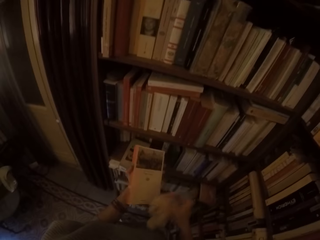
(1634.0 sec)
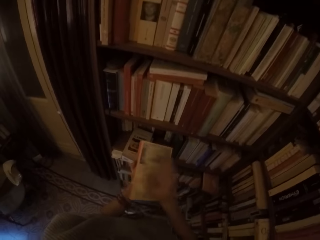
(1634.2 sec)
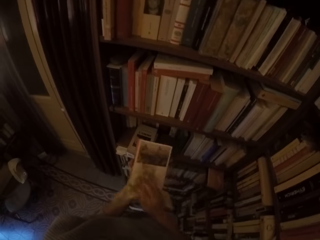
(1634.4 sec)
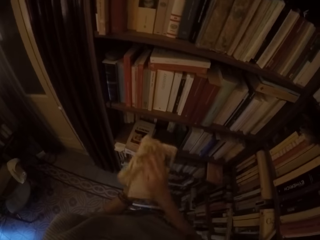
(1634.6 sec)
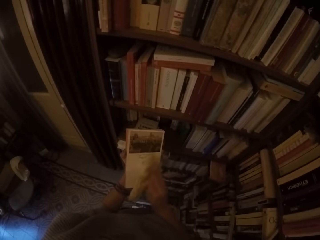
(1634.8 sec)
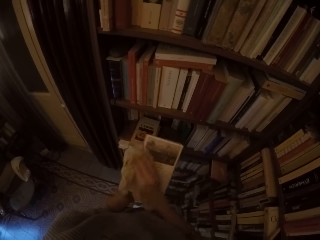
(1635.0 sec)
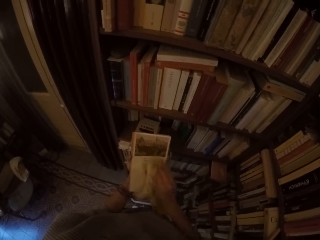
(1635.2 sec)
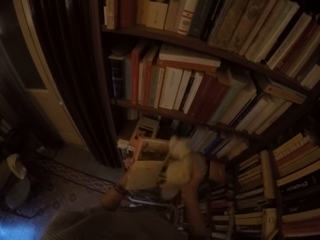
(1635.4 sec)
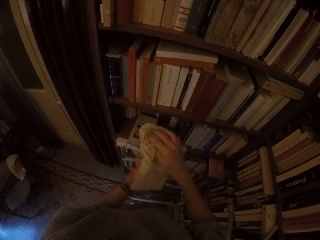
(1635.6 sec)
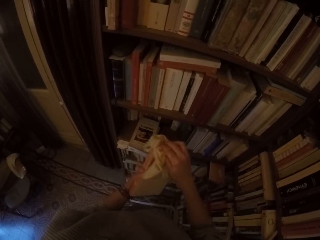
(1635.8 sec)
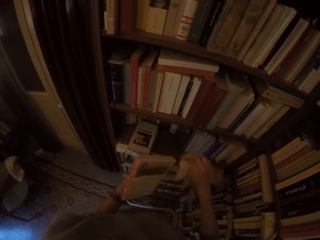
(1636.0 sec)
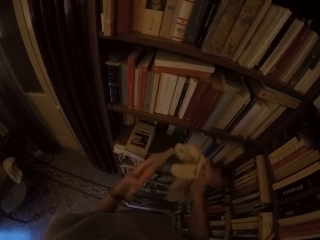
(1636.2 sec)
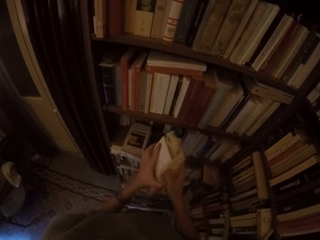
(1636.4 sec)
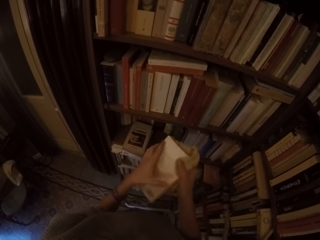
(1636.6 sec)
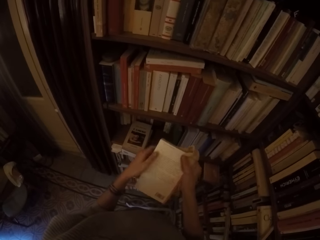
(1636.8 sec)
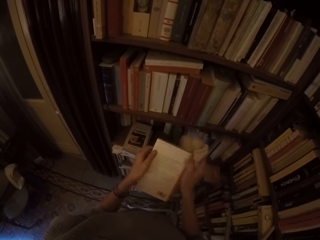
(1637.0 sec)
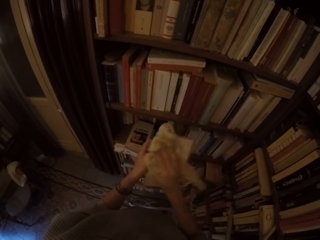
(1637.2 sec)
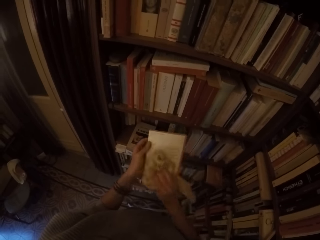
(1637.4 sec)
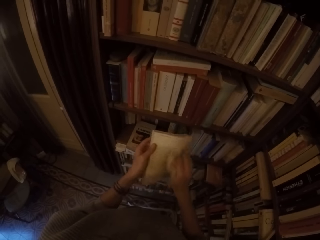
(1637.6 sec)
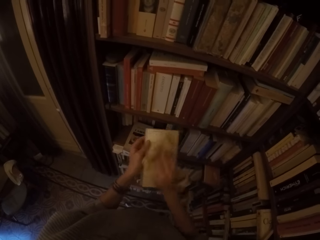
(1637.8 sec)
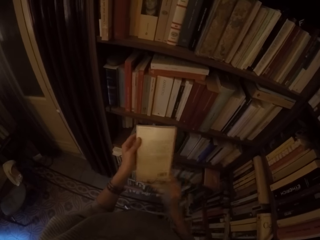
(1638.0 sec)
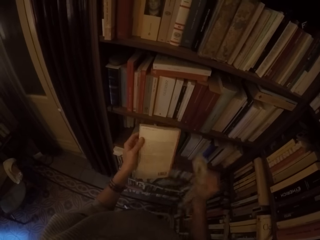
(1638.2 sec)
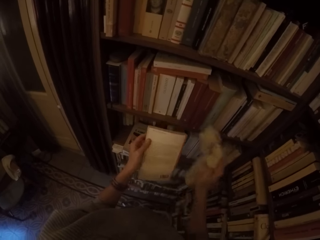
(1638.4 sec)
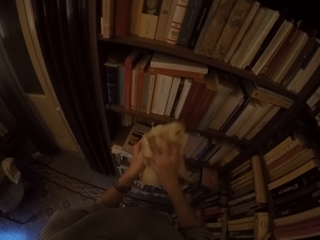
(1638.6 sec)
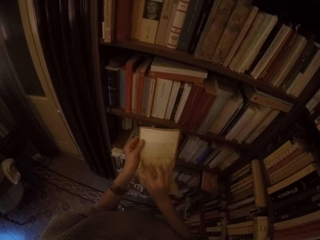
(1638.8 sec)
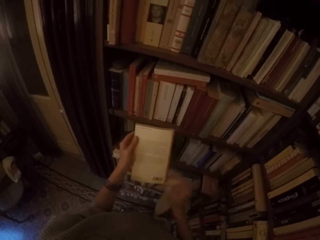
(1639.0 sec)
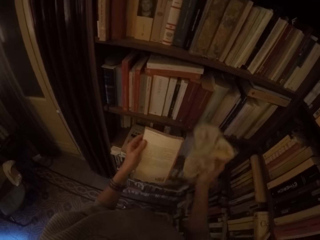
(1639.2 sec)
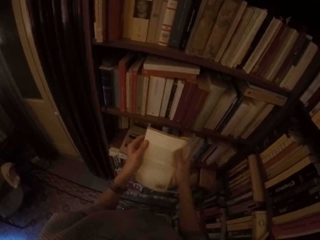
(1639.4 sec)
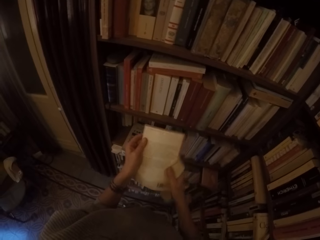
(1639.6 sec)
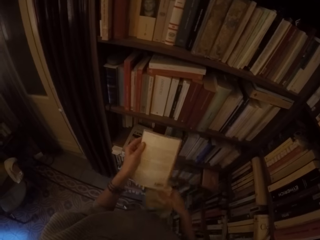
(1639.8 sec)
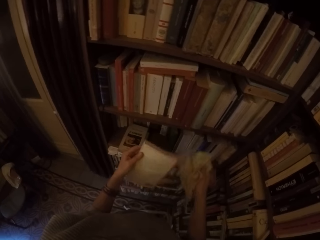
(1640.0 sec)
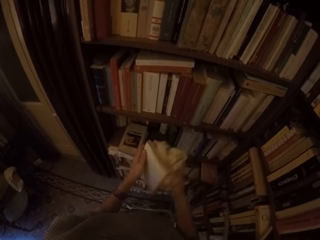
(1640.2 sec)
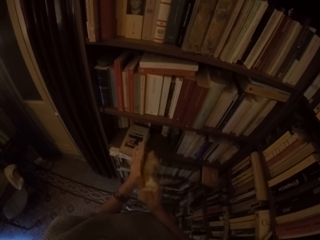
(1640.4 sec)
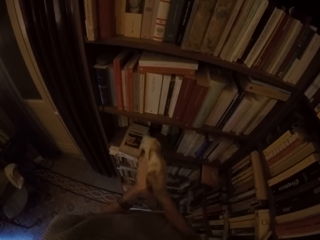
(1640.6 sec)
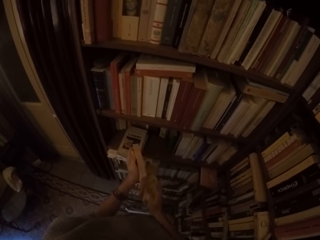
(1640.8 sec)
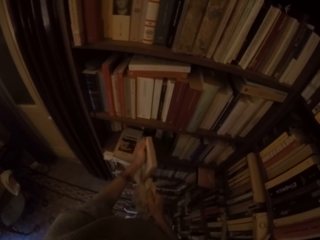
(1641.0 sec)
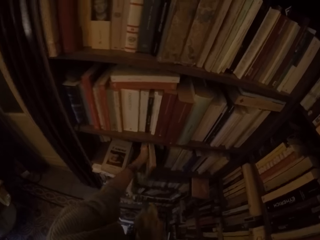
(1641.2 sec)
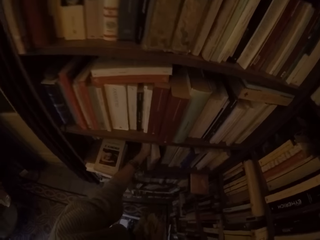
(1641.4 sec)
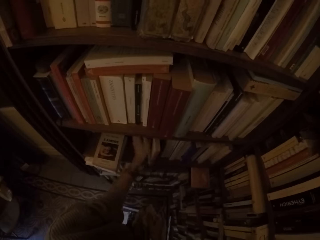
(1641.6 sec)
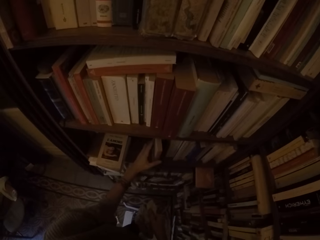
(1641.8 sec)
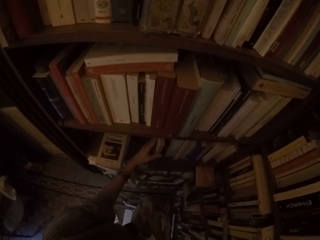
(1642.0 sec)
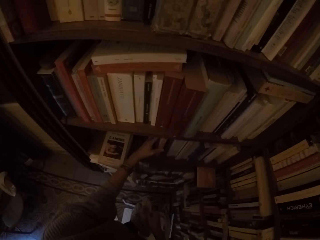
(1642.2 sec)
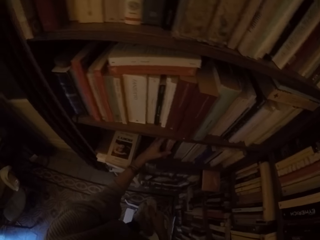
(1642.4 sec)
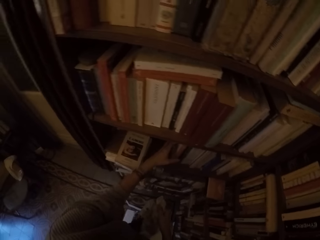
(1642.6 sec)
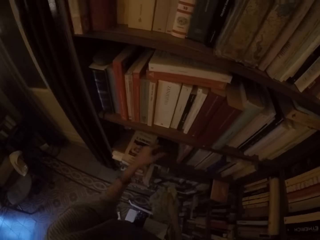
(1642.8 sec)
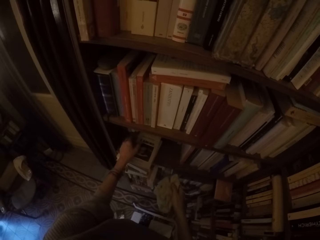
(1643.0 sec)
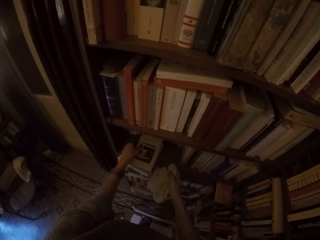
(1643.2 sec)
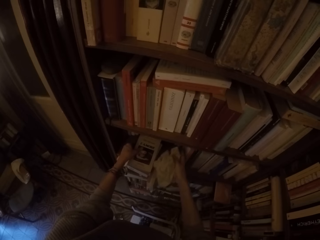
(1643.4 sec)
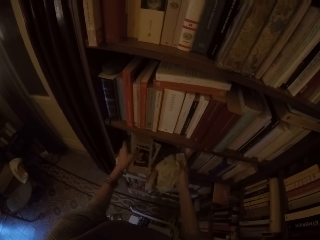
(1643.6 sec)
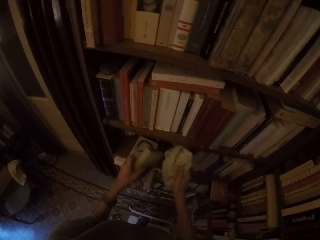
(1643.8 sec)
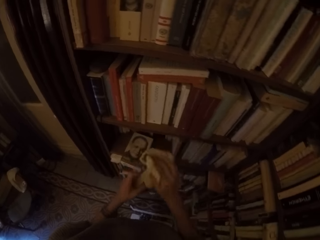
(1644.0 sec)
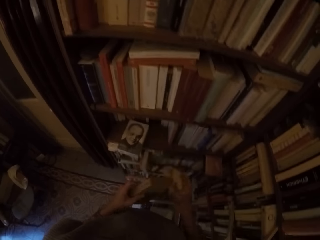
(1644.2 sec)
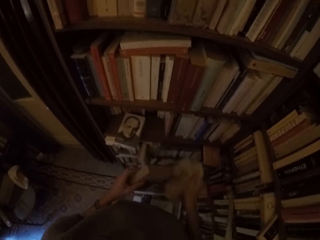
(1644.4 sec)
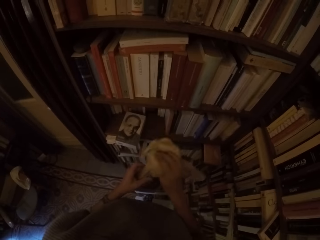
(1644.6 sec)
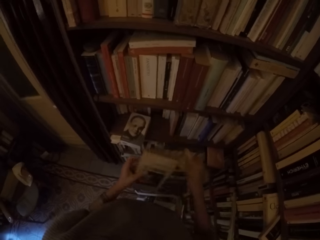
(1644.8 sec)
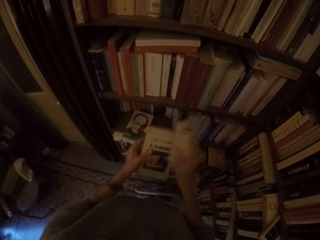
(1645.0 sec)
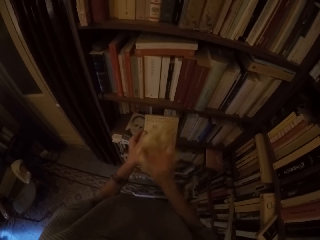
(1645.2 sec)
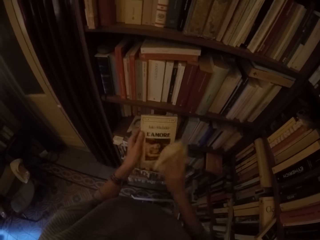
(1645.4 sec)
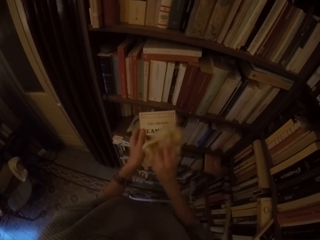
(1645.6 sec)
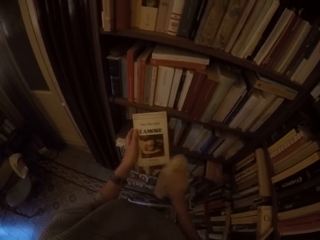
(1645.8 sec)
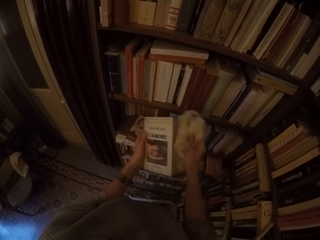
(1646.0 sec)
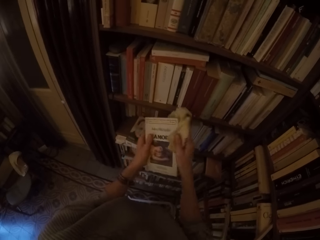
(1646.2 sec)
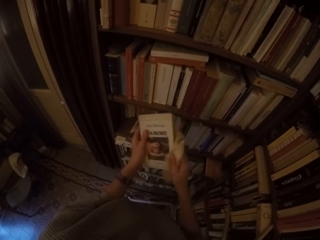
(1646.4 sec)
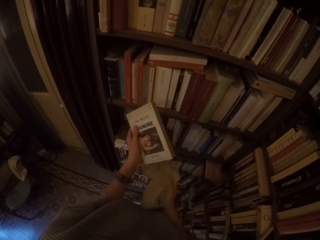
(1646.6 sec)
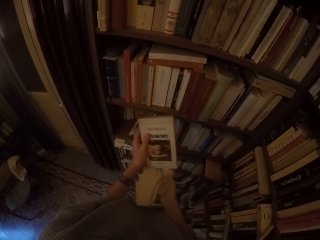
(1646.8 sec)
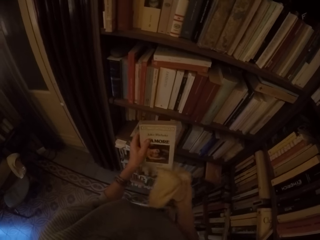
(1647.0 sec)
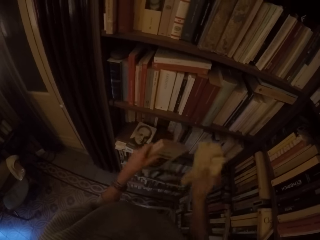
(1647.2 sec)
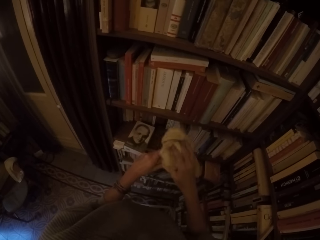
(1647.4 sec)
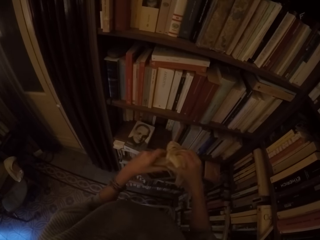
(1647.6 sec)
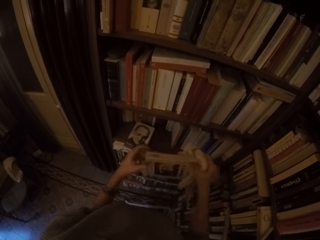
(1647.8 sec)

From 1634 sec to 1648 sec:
The camera wearer wipes the book with the towel in his right hand. They turn the book around with both hands. They clean the book with the rag with her right hand. They put the book in the book shelf with her left hand. They pick a book from the book shelf with her left hand. They clean the book with the rag with her right hand.

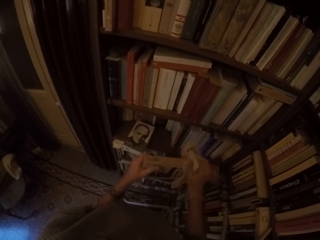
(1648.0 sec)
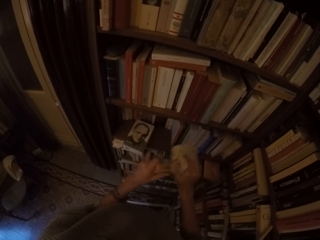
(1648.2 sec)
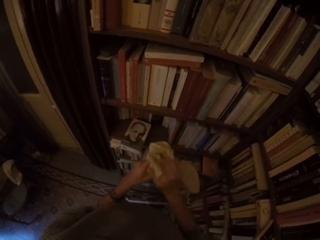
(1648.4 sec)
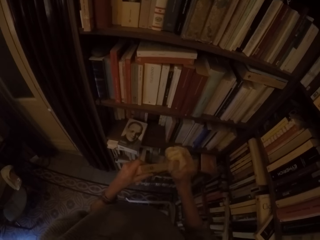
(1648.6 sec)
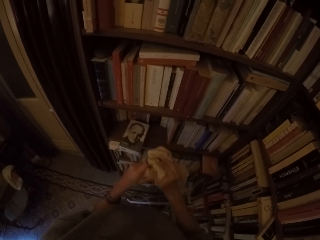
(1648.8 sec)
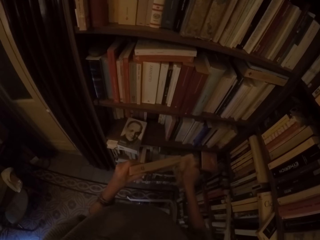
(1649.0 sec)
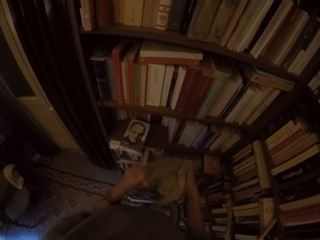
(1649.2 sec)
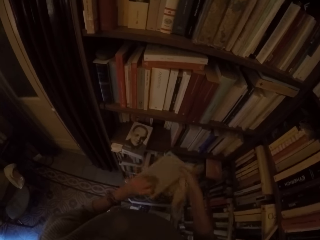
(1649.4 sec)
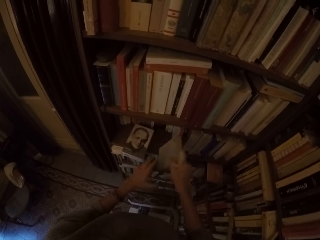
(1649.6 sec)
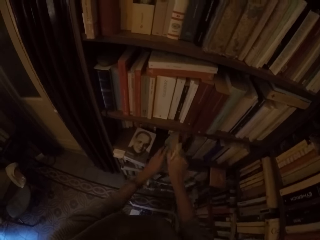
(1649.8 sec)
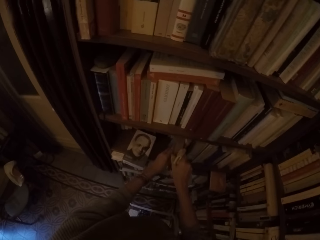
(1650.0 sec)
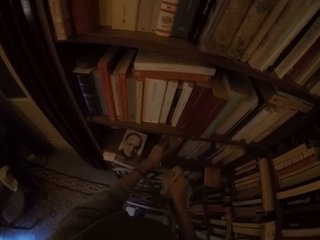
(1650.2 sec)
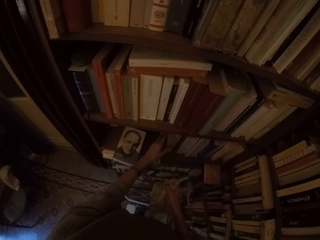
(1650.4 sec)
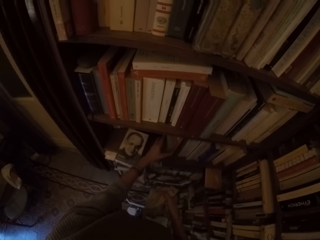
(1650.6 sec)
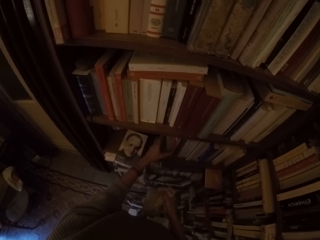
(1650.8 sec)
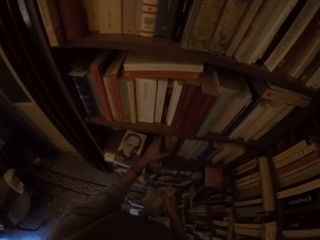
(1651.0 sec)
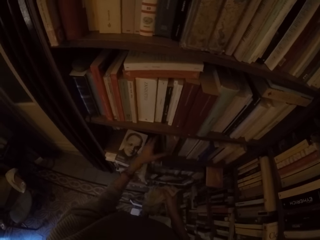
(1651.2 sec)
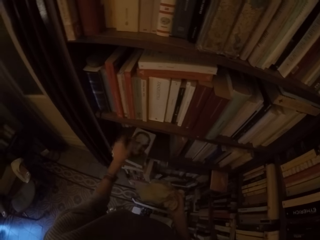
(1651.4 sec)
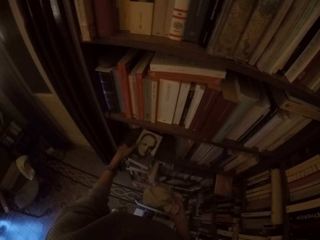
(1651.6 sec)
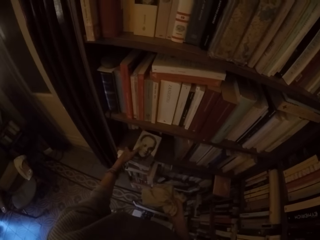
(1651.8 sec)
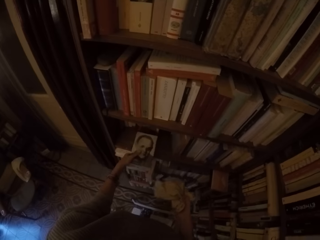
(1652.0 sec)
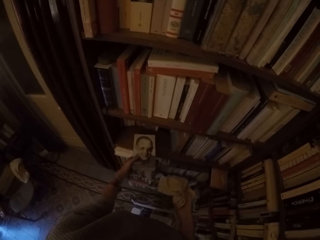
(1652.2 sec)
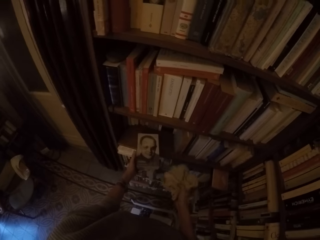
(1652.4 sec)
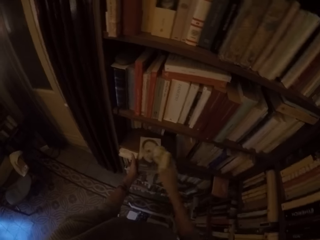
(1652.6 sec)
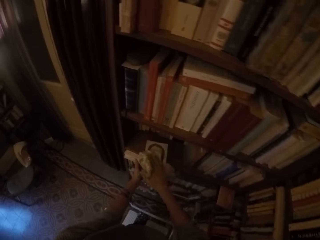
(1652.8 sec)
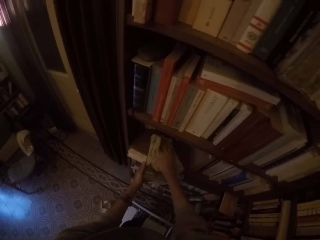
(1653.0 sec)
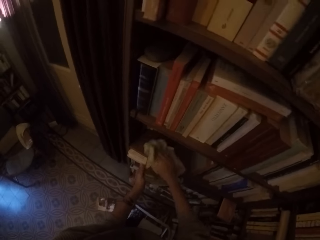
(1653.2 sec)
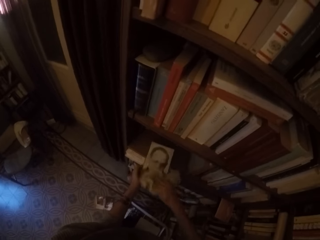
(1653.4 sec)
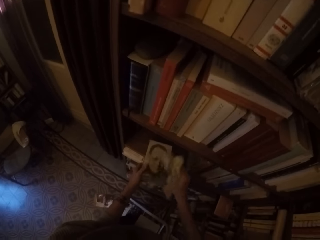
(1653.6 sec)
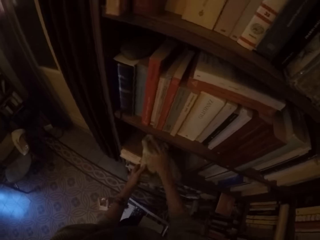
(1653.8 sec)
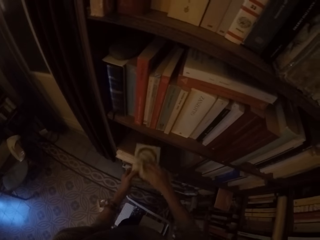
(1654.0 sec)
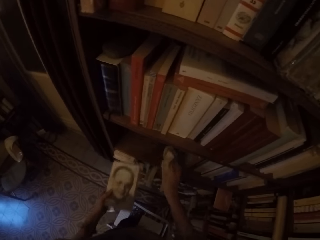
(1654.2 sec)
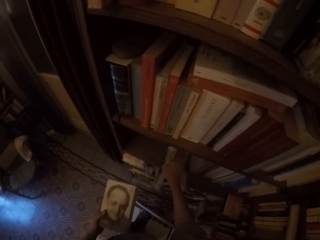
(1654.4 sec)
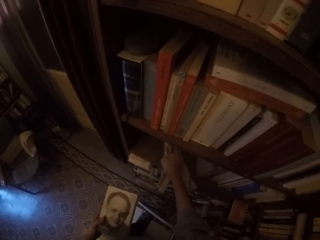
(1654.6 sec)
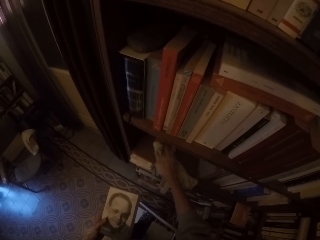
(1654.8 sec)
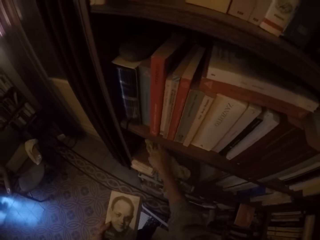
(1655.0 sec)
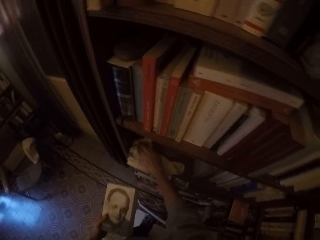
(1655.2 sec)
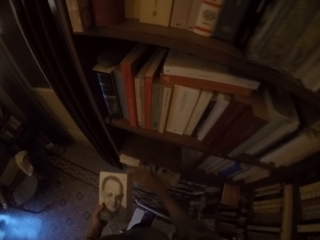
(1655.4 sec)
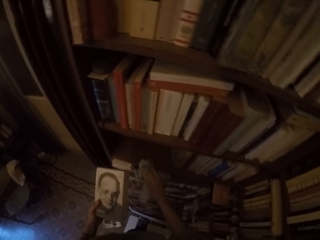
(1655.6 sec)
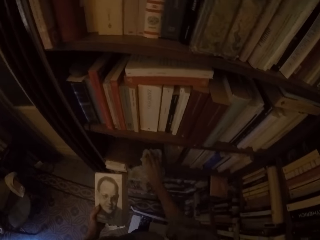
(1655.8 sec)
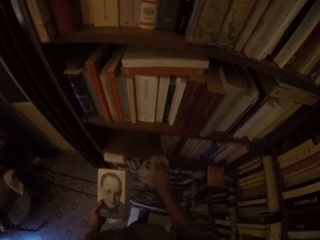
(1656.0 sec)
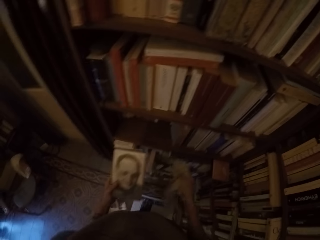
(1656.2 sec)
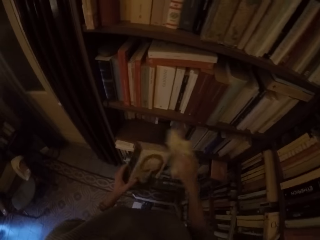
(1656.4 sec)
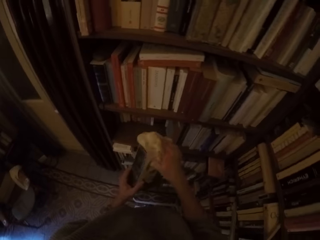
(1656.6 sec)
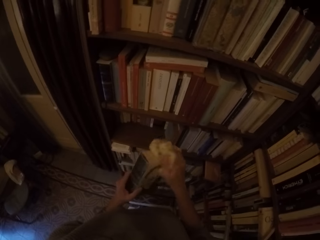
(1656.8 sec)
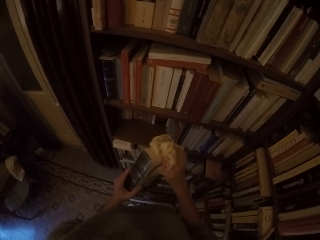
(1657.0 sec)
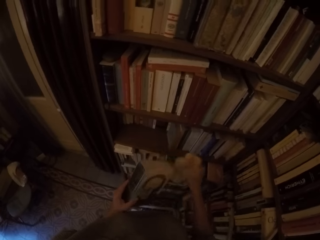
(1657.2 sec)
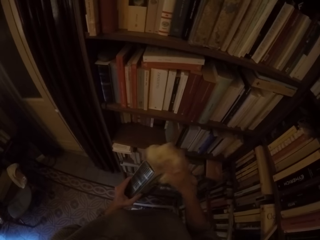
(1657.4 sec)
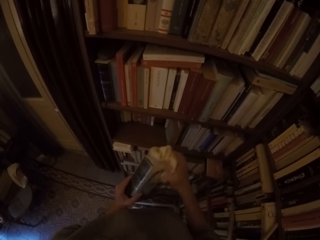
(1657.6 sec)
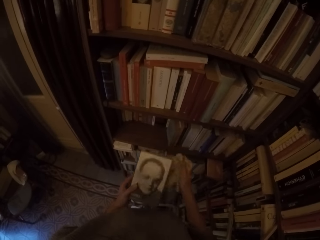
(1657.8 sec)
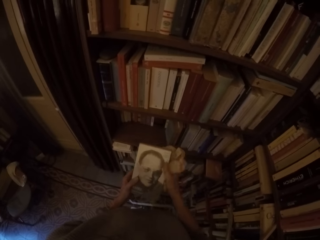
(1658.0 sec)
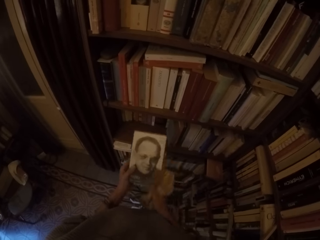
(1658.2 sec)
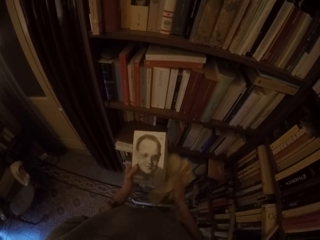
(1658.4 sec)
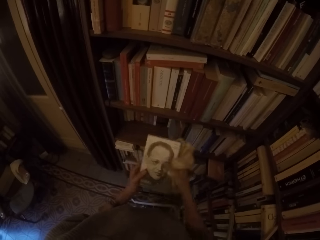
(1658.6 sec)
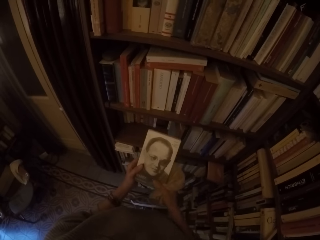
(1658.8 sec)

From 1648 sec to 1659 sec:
The camera wearer puts the book in the book shelf with both hands. She picks a book from the book shelf with her left hand. She cleans the book with the rag with her right hand. She holds the book with her left hand. She cleans the book with the rag with her right hand. She does so again.
